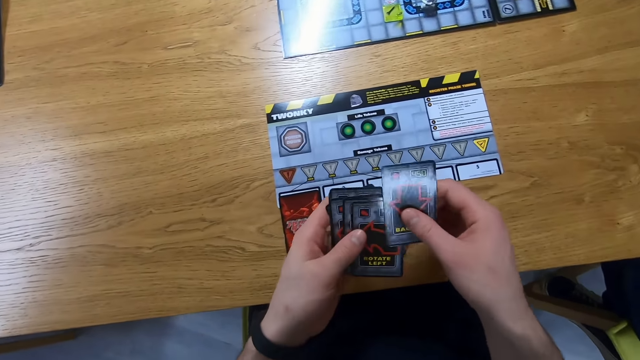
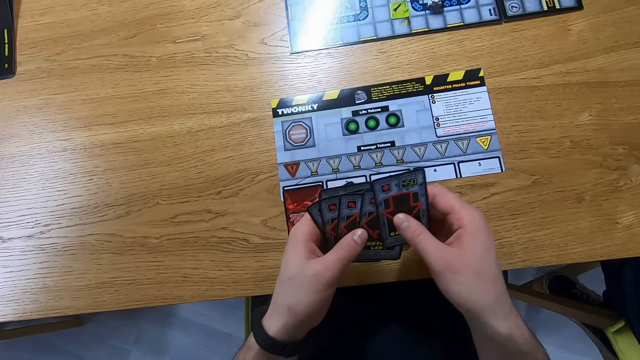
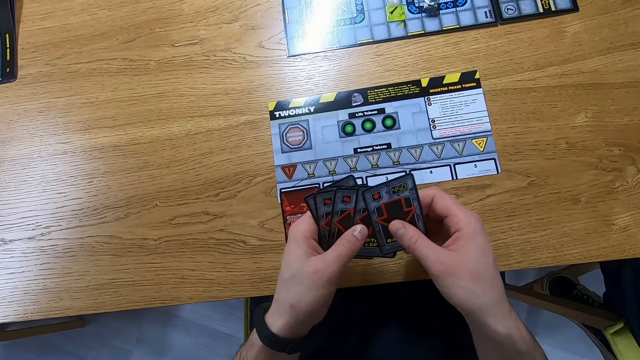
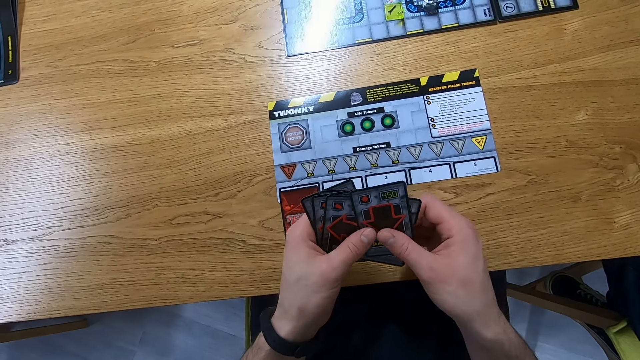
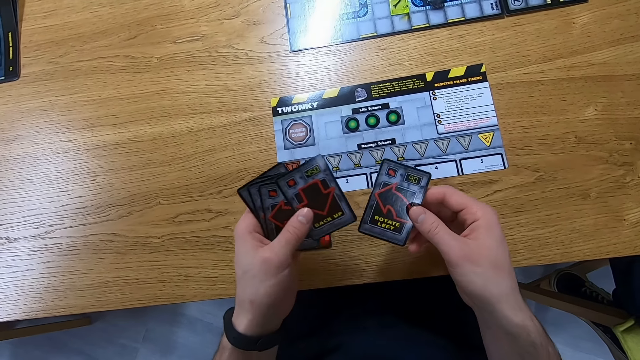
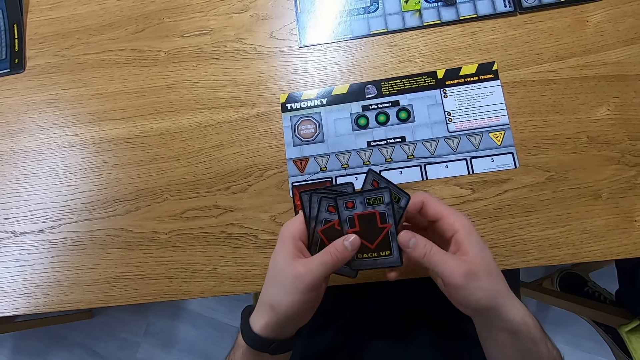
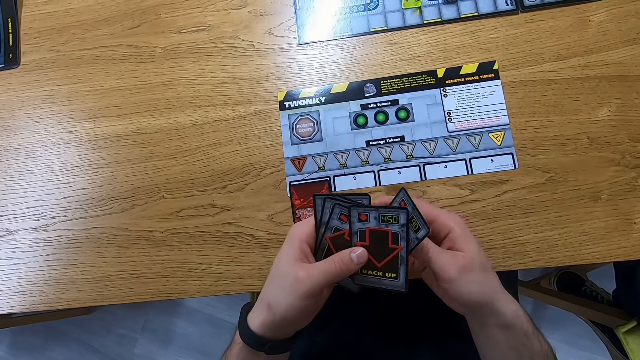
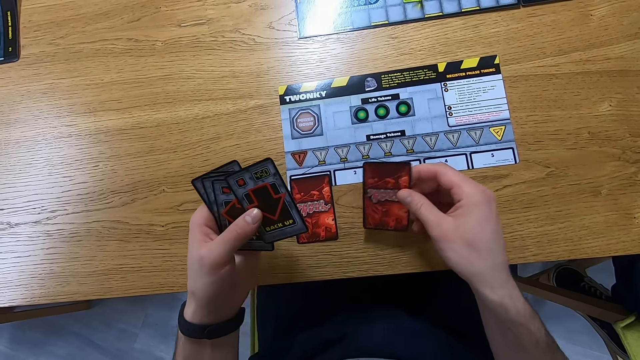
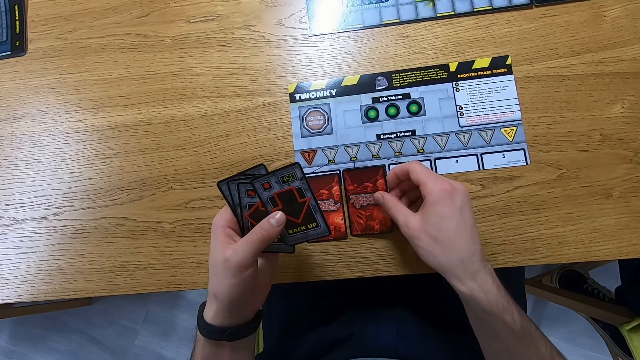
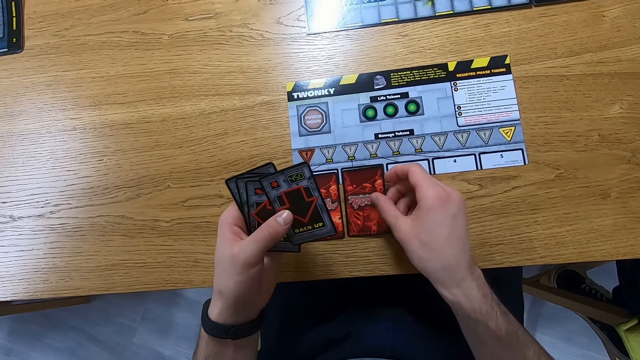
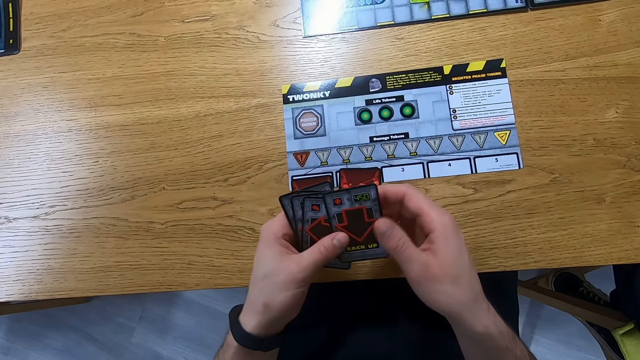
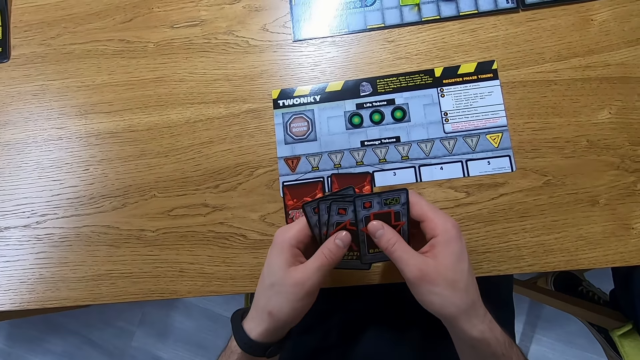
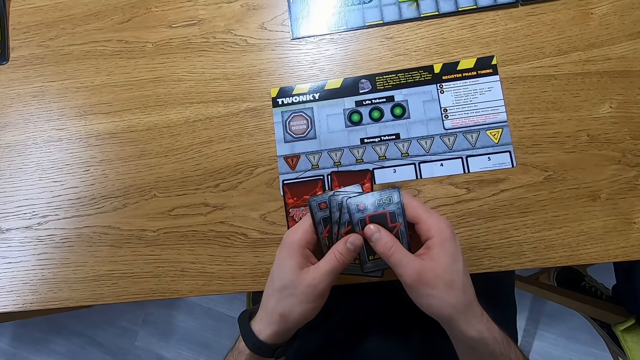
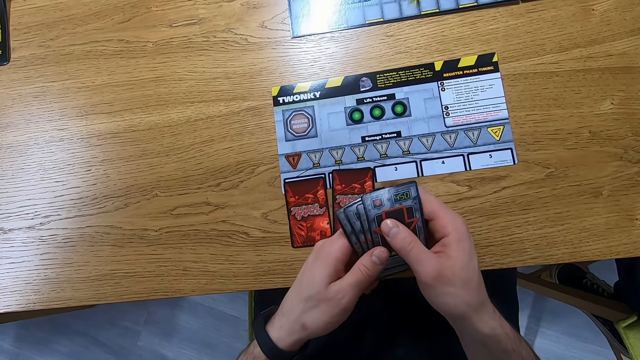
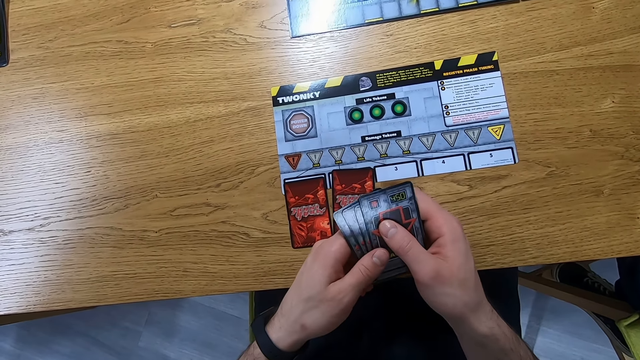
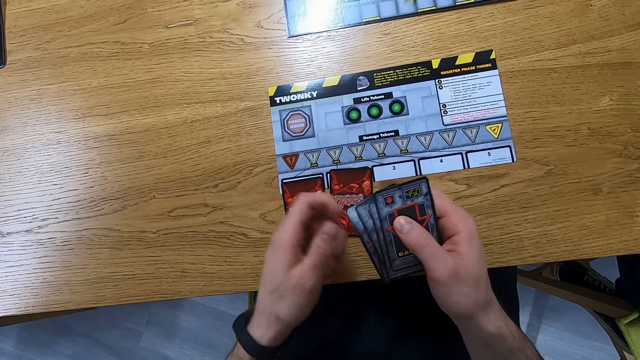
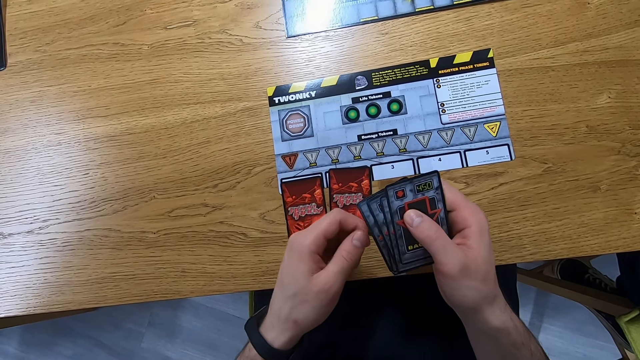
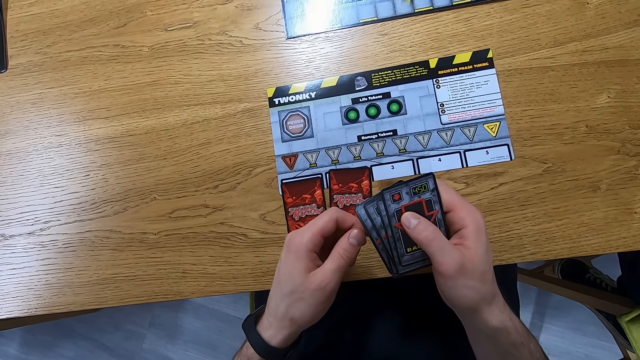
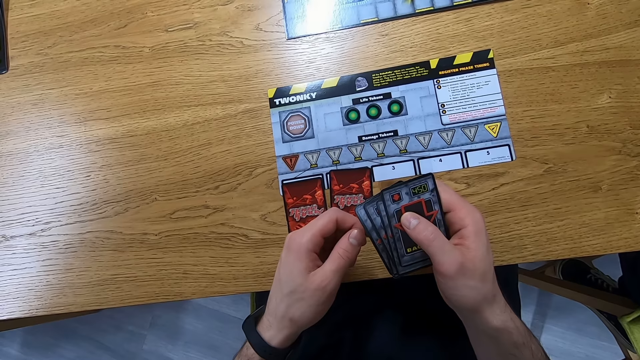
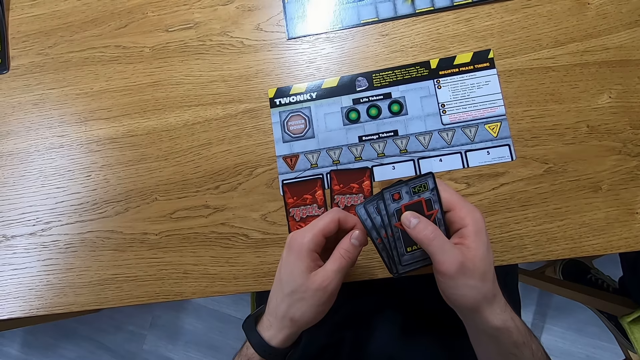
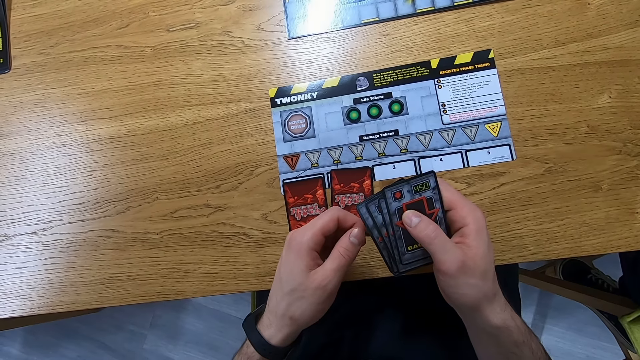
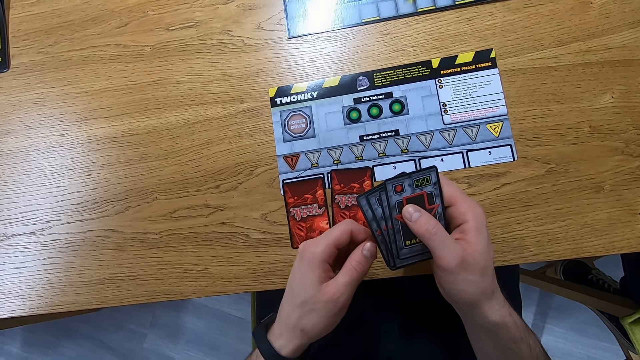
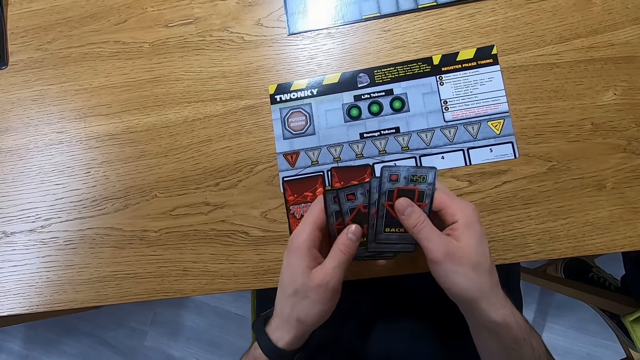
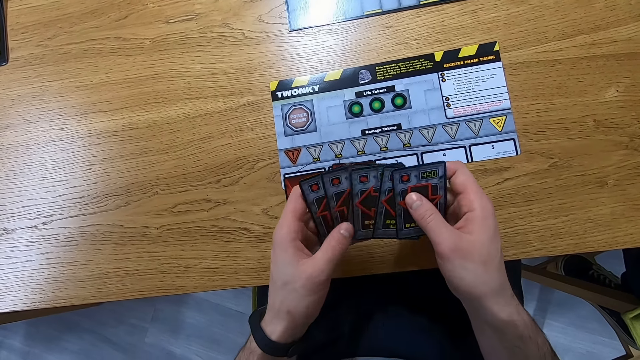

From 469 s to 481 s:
The camera wearer holds the cards. They reshuffle the cards. They play Ludo with a lady. They play Ludo with another lady. They place the cards on the table.

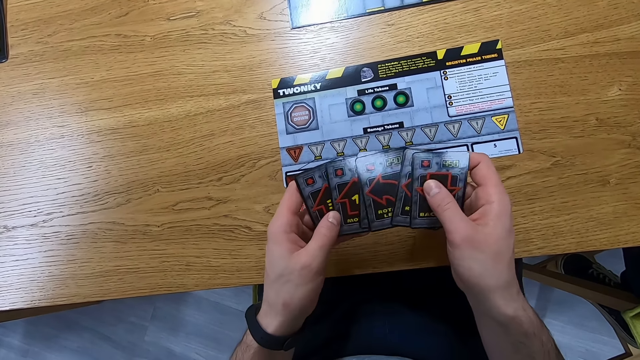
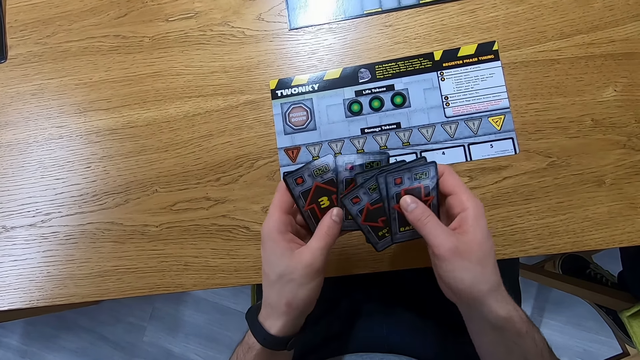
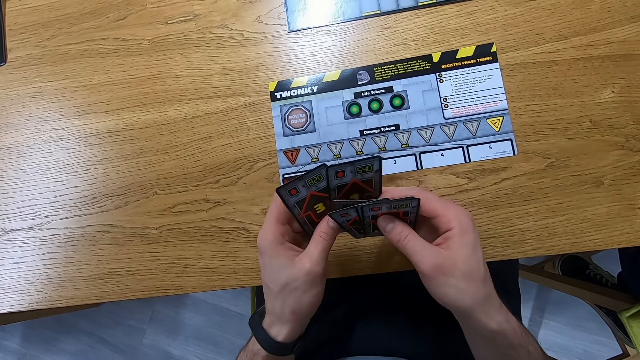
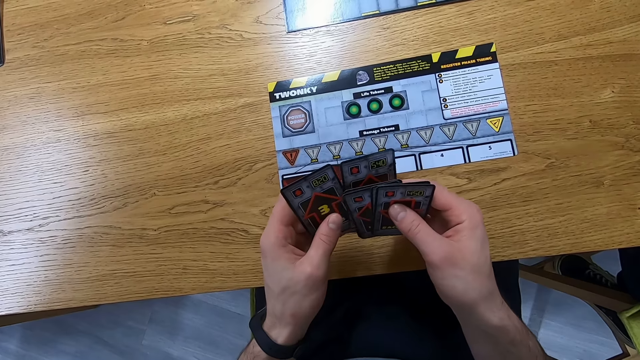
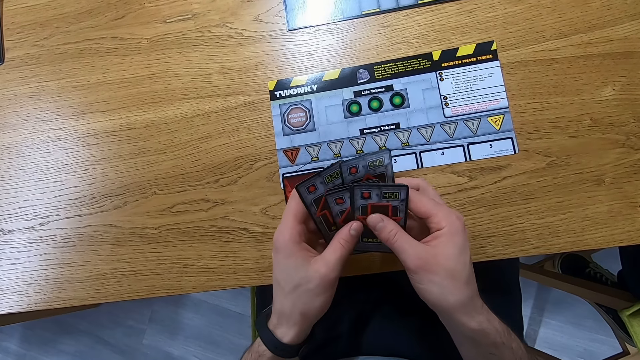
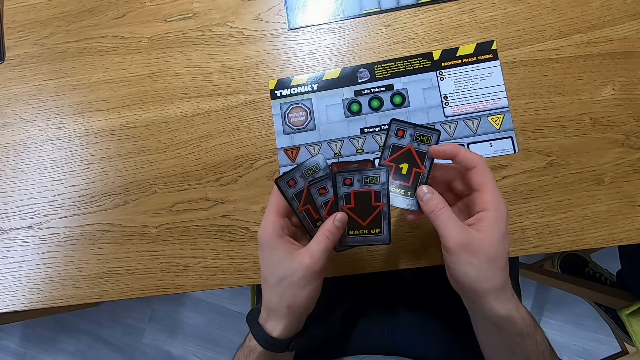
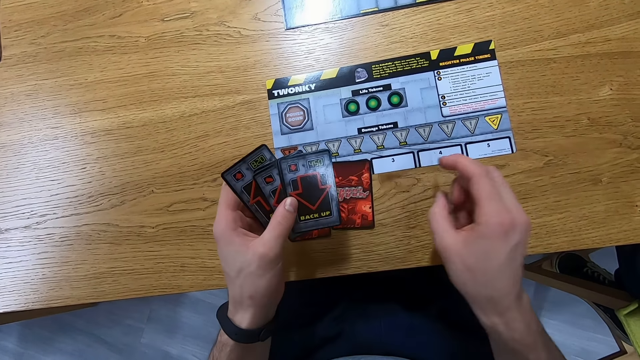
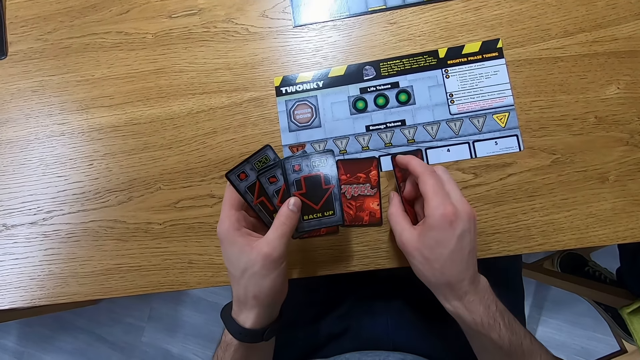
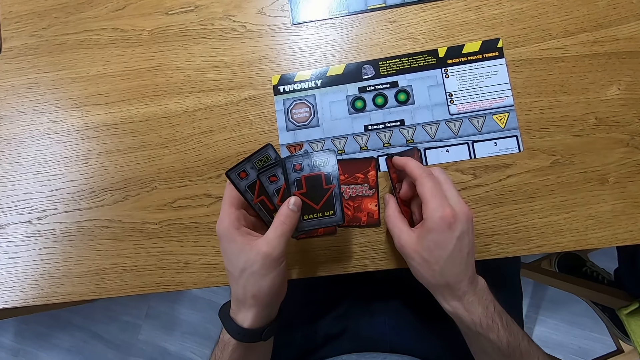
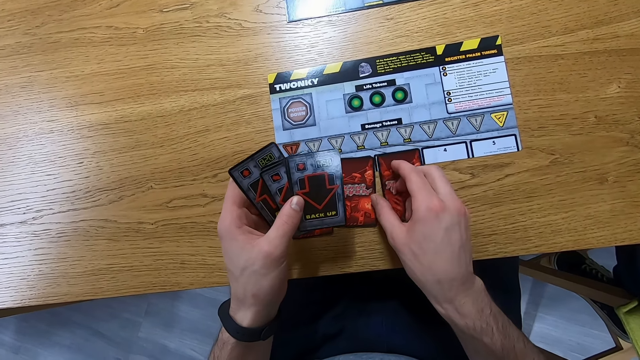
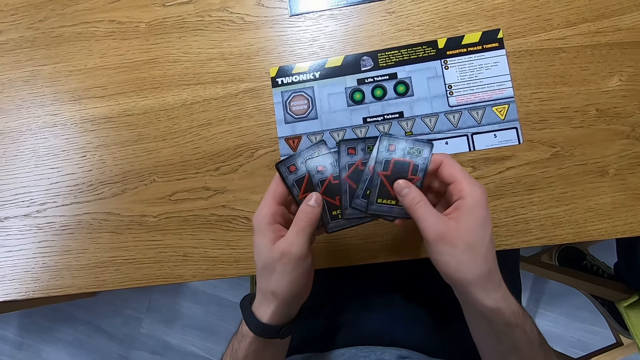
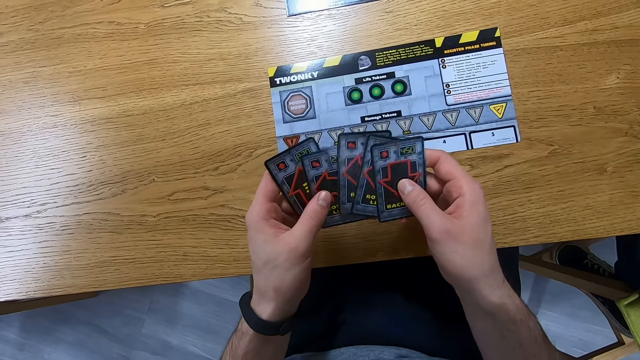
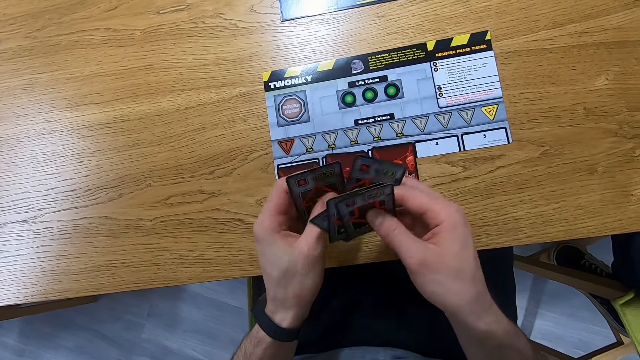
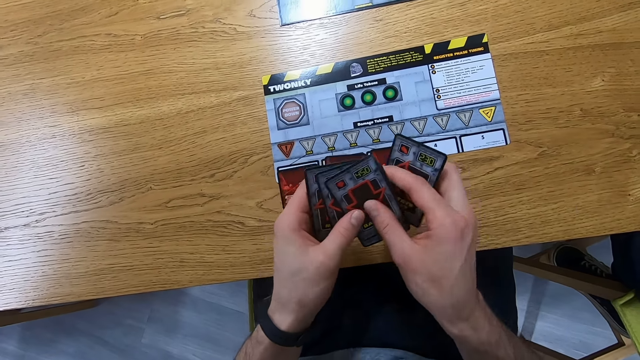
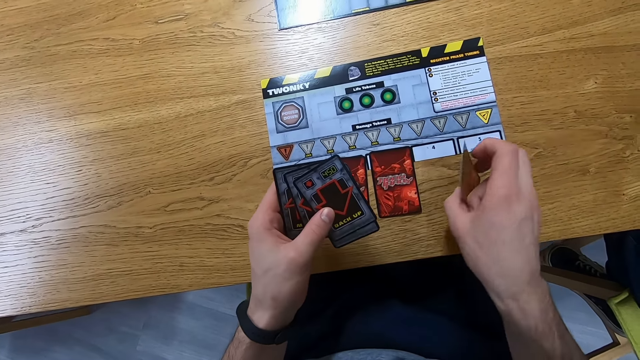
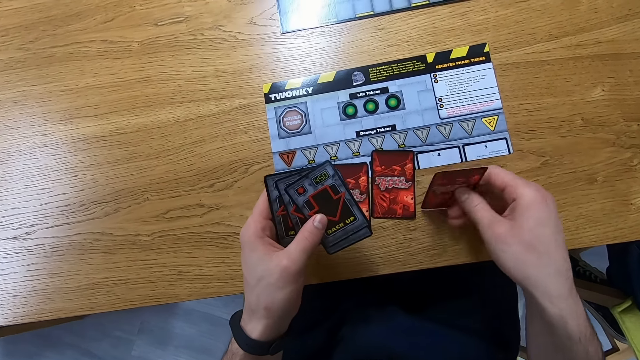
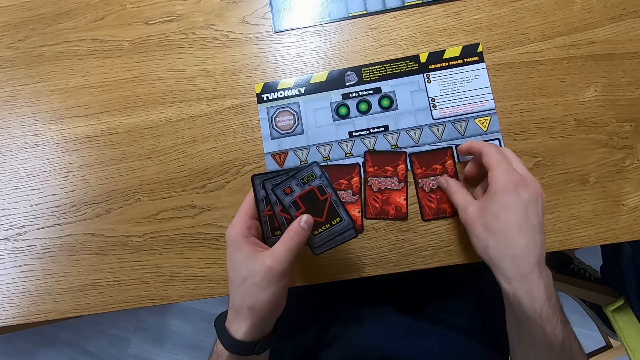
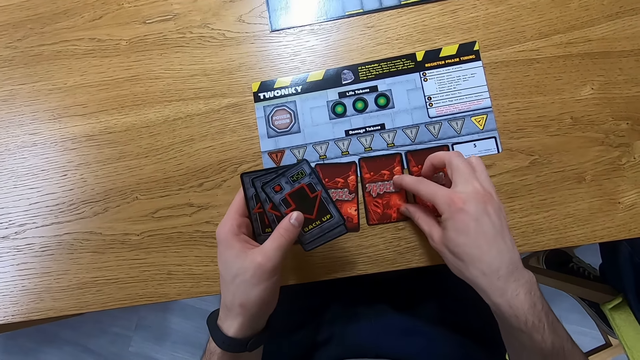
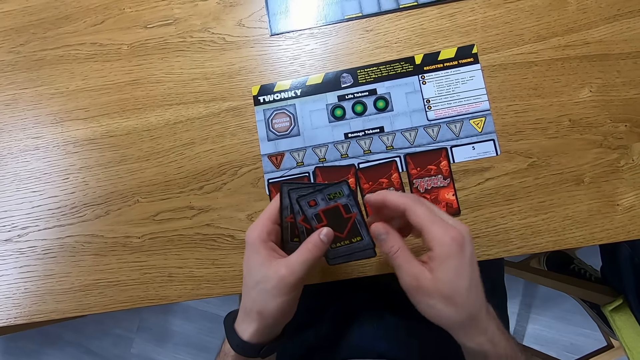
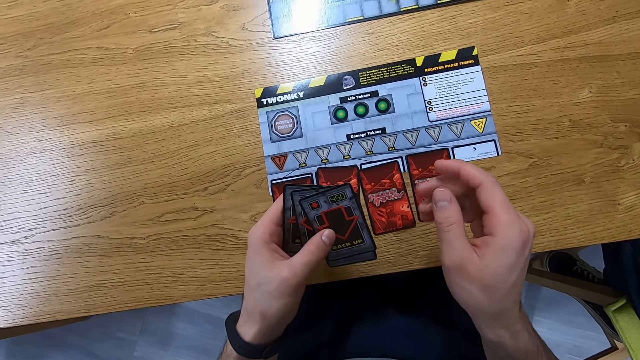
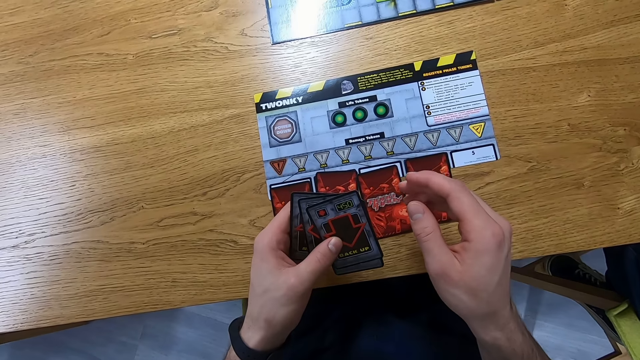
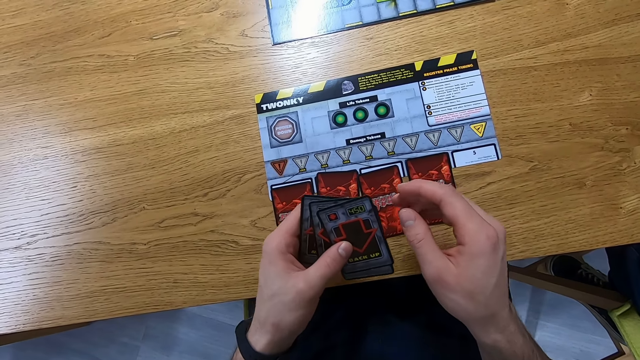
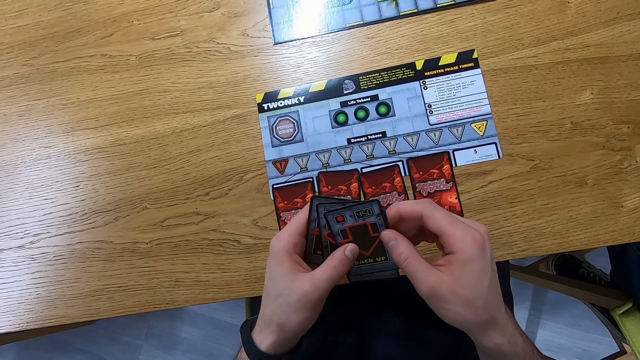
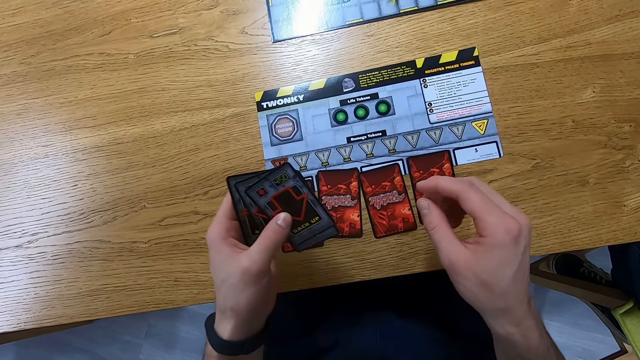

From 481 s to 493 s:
The camera wearer places the cards on the table. They place the cards on the table again.
